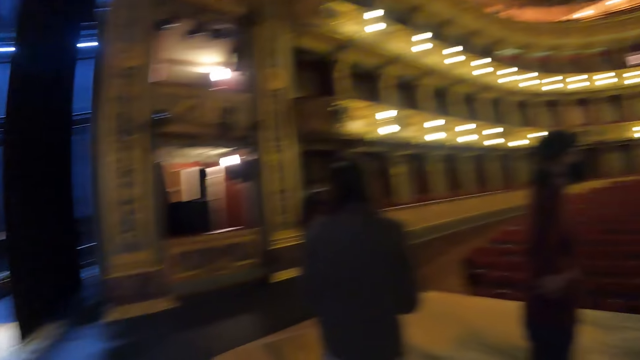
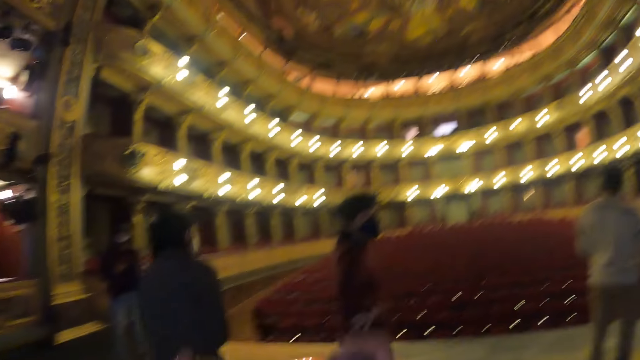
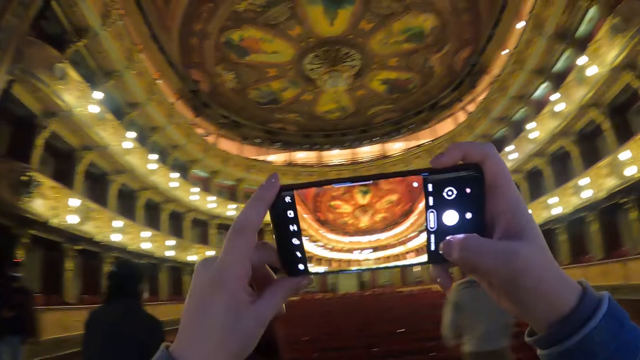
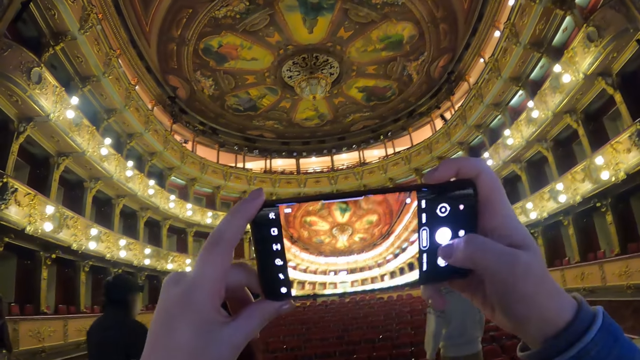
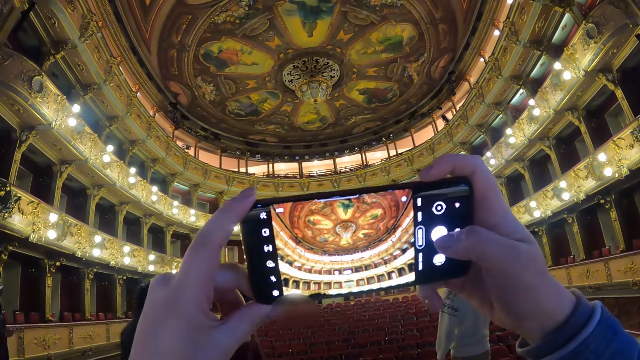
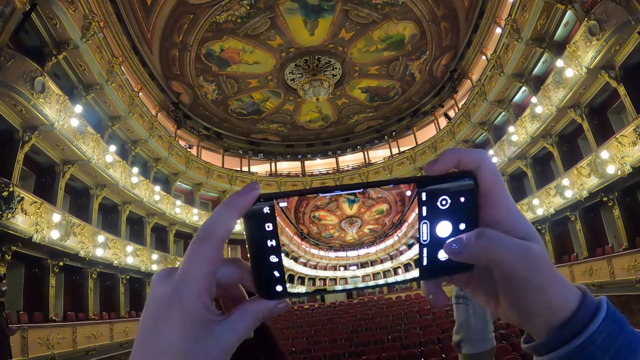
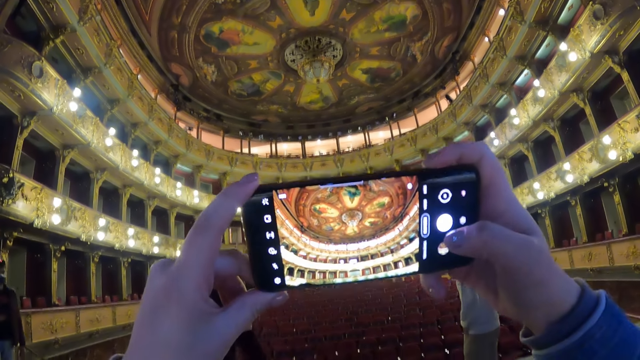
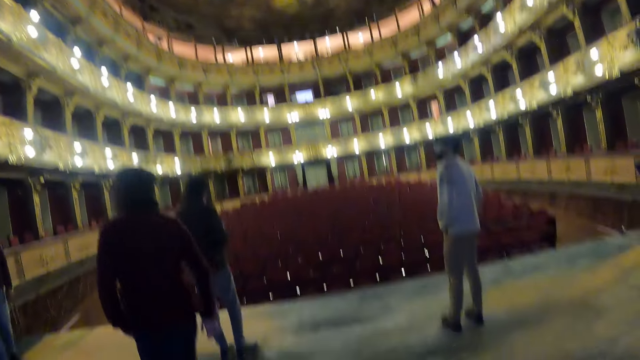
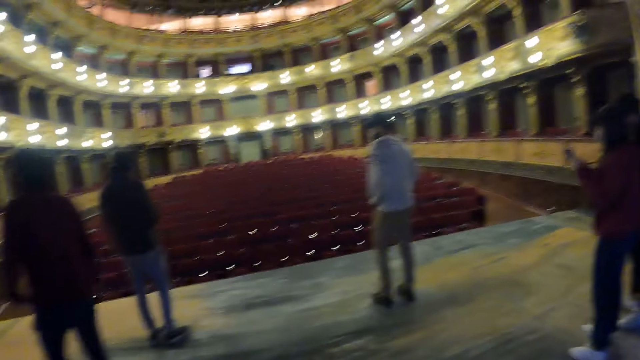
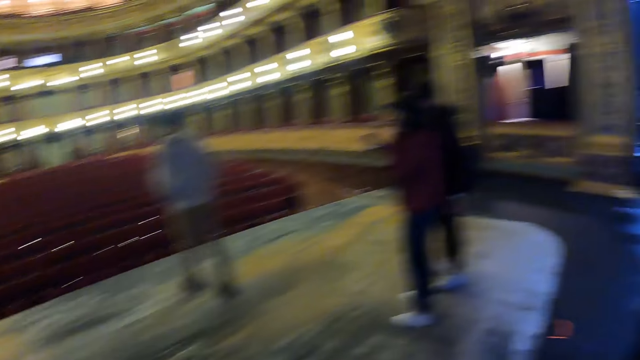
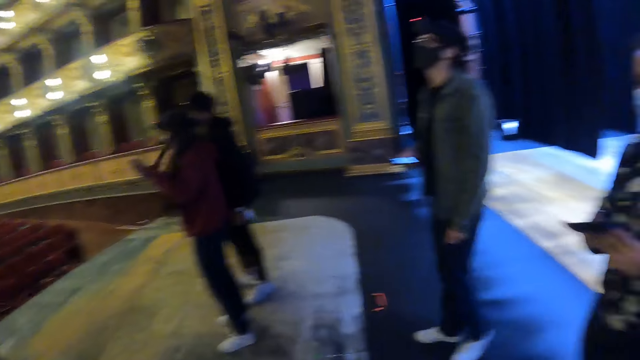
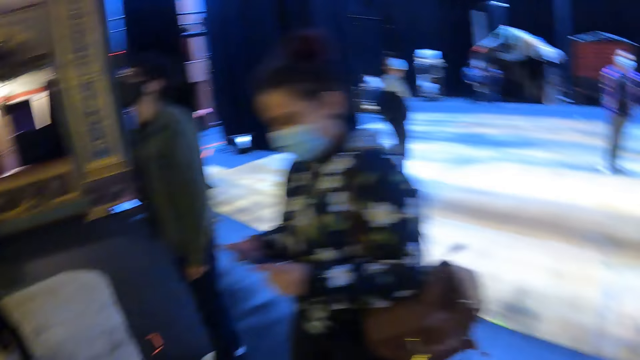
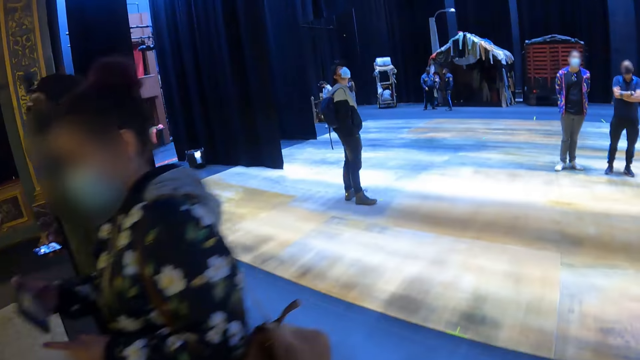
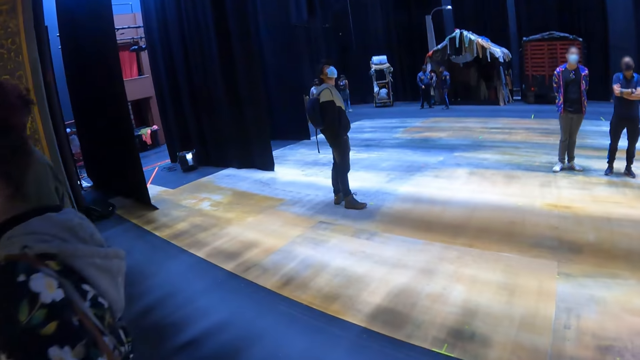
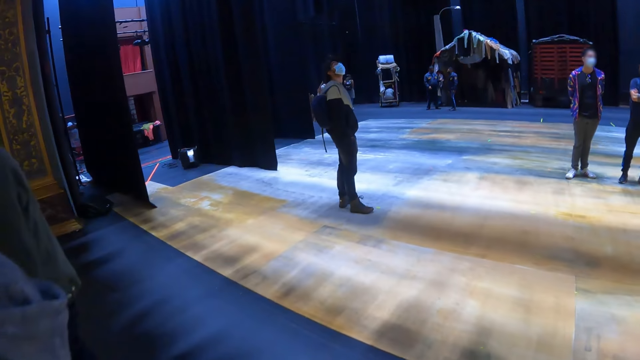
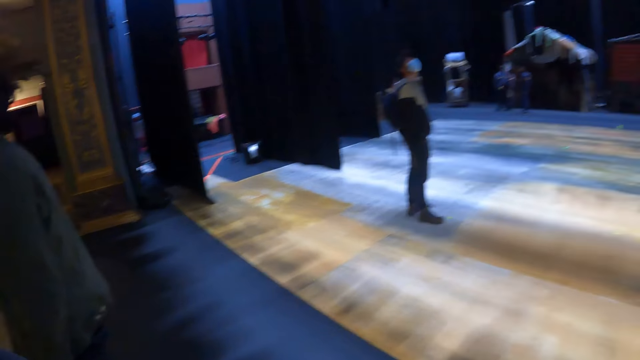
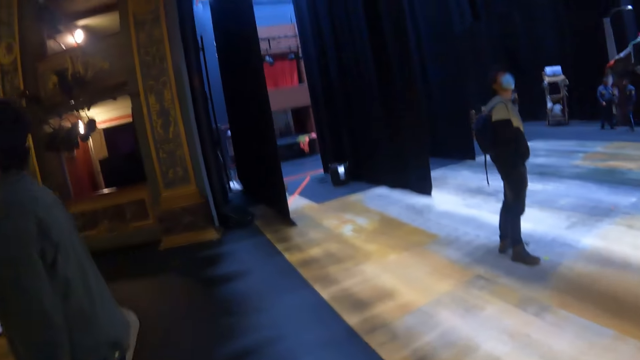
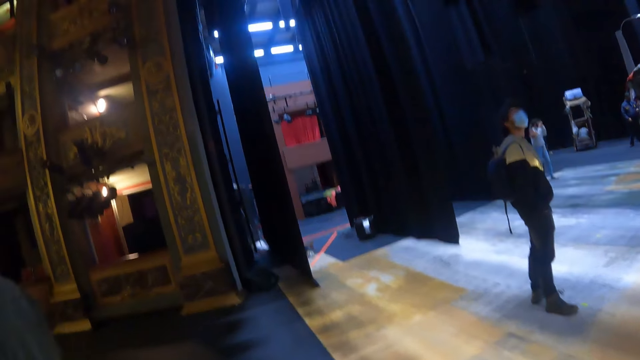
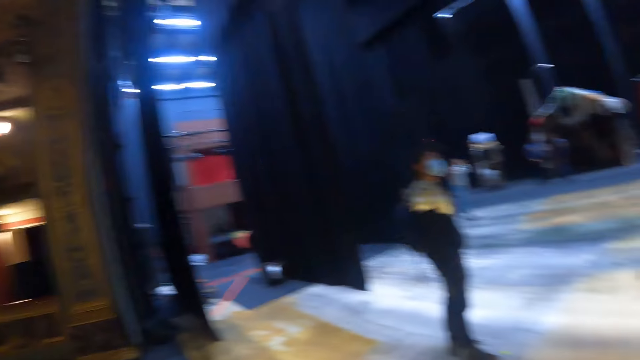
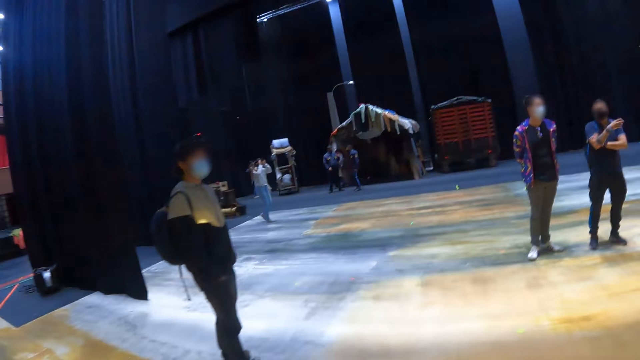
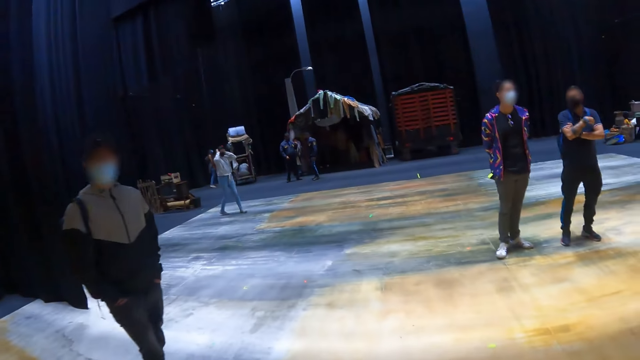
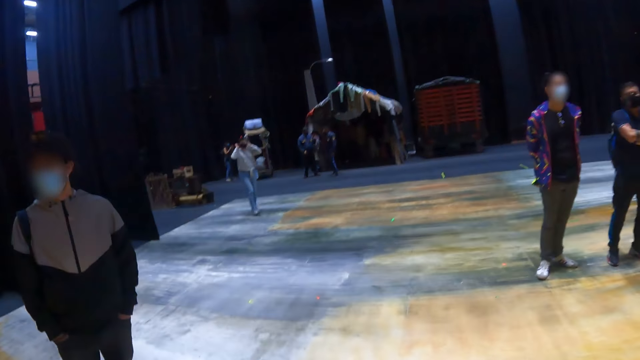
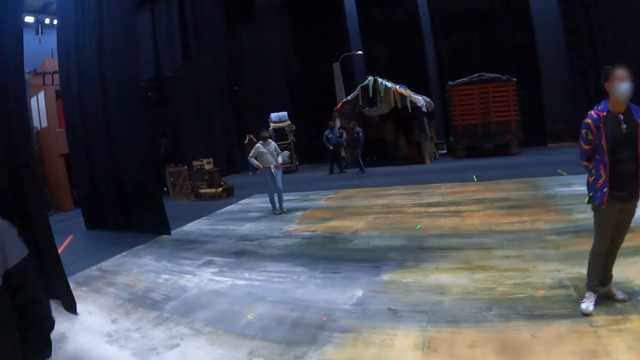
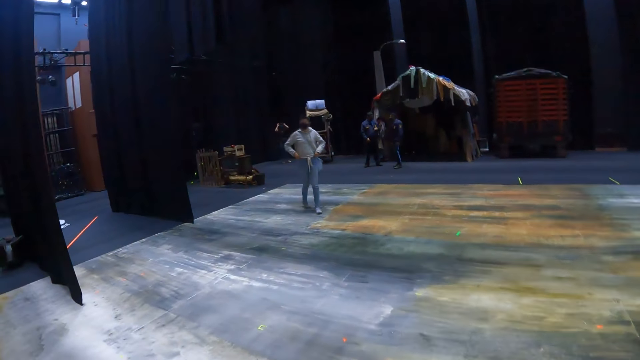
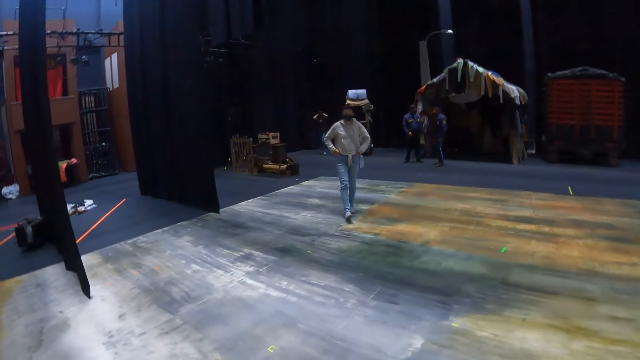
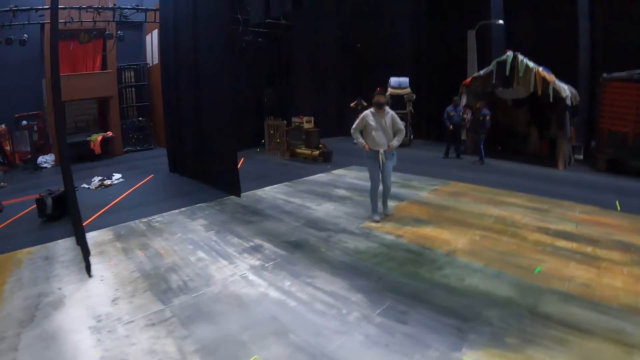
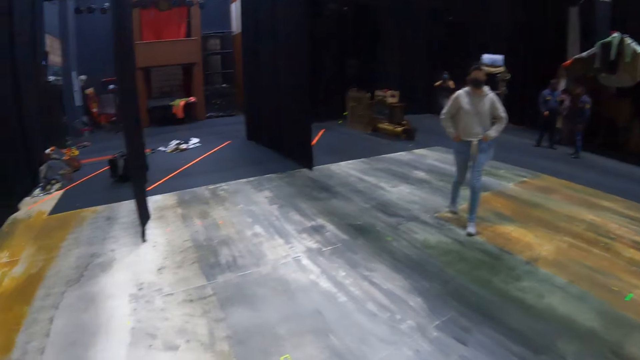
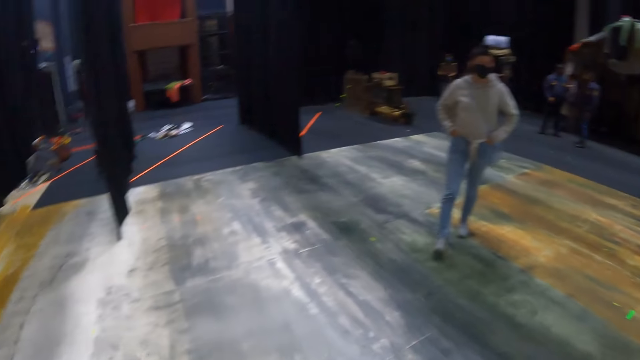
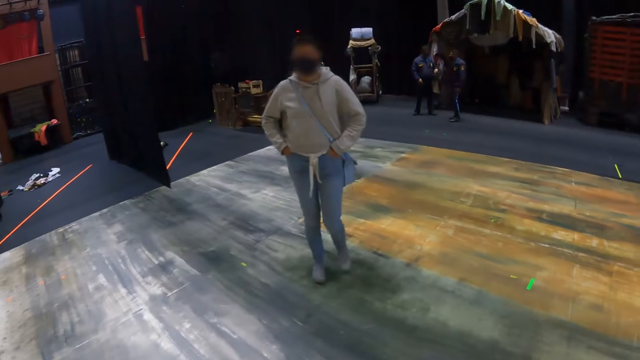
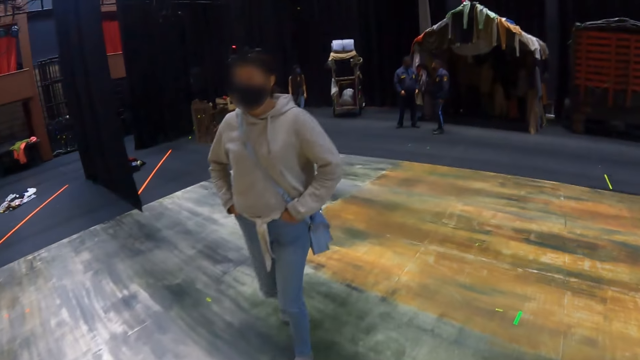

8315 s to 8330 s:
The camera wearer uses a phone. They take photos. They look around the building. They walk around the building.

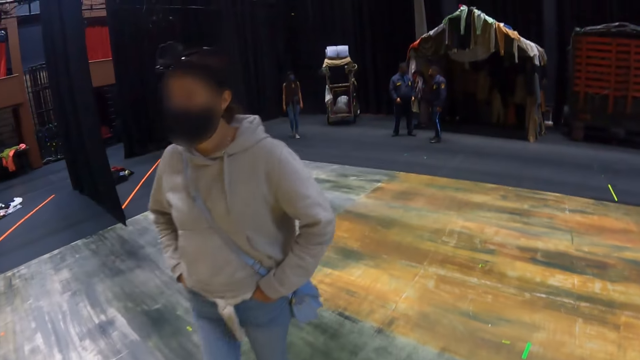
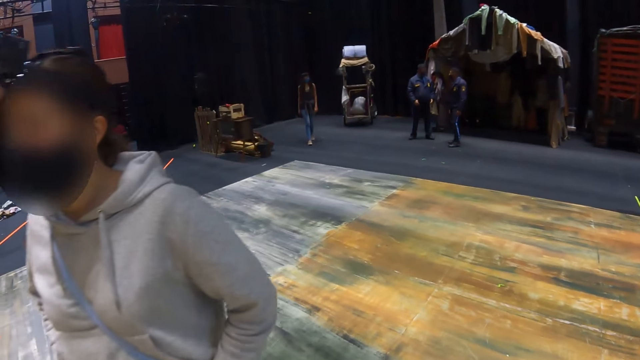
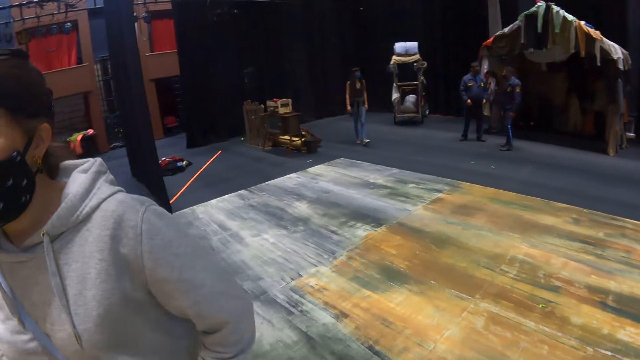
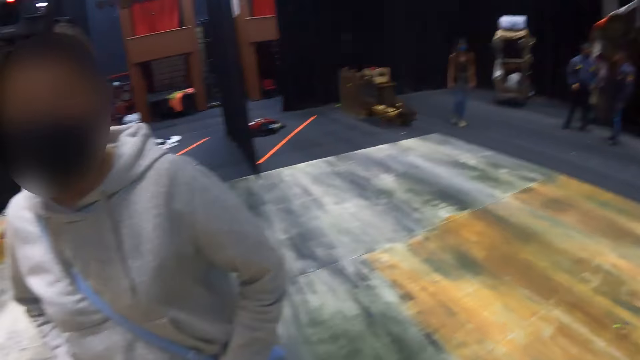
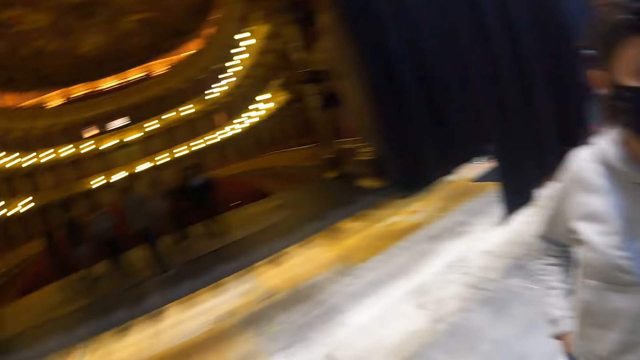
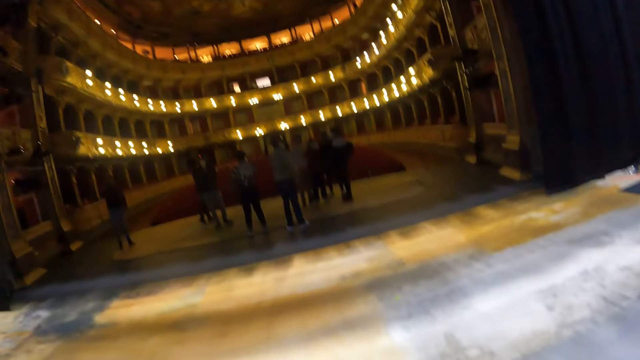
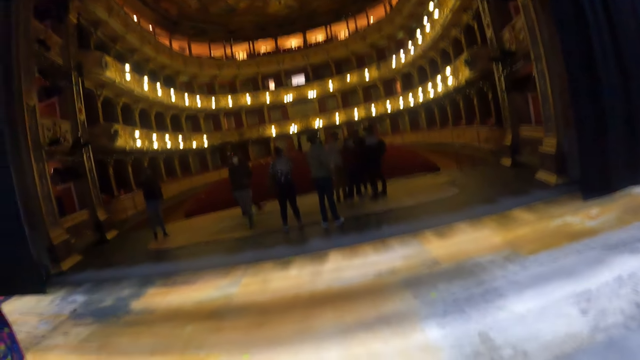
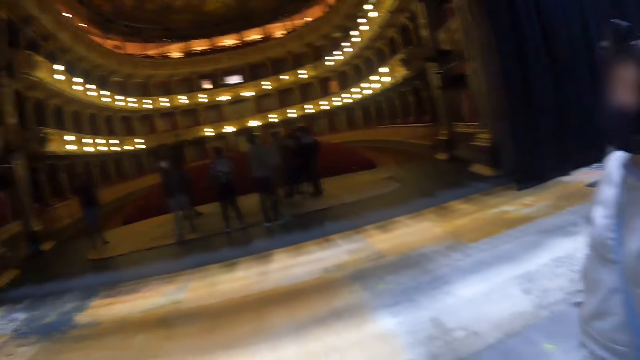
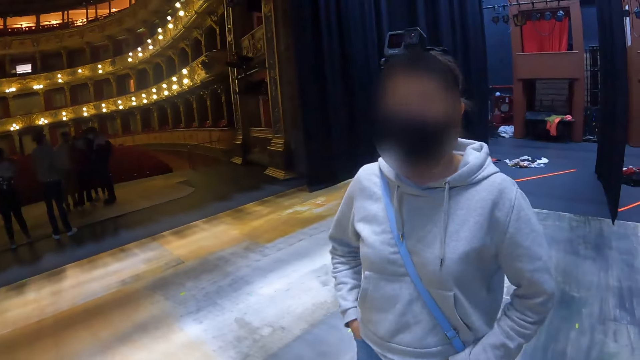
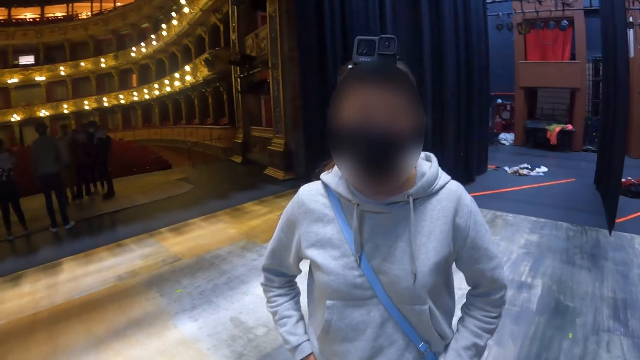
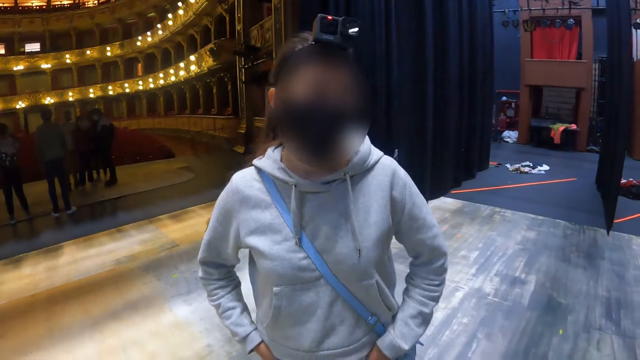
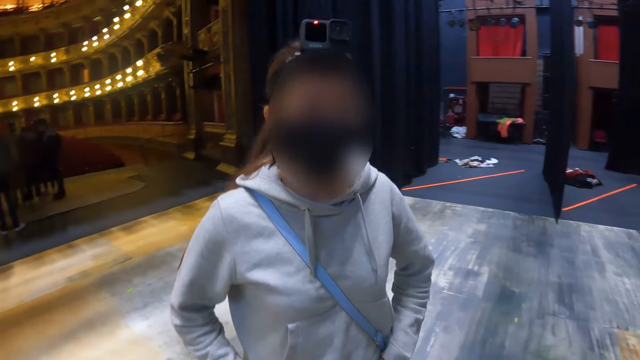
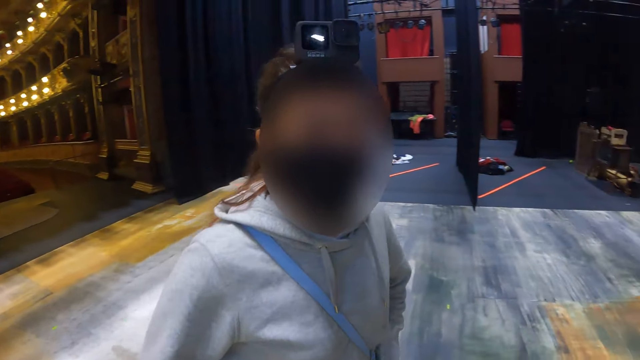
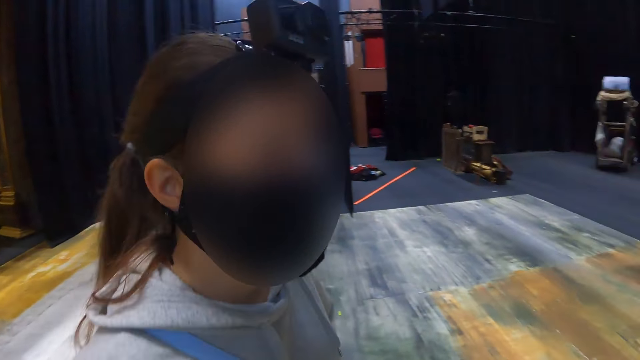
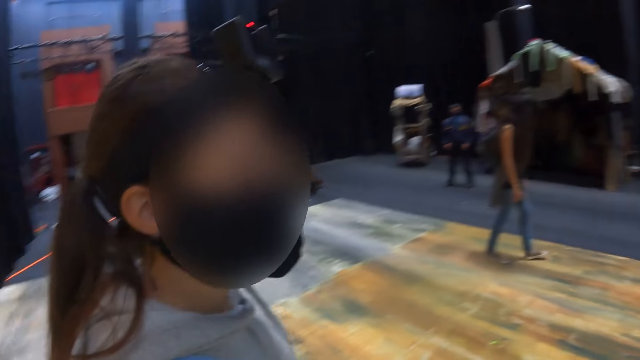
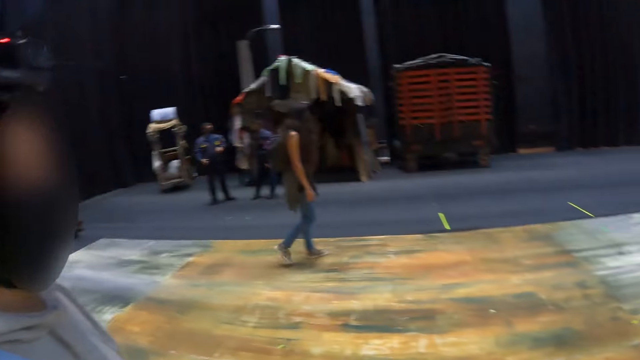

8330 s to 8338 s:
The camera wearer looks around the building.
